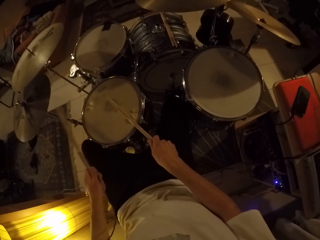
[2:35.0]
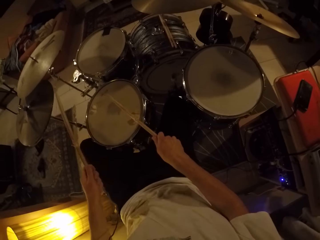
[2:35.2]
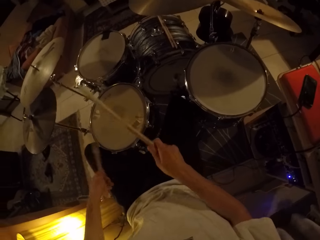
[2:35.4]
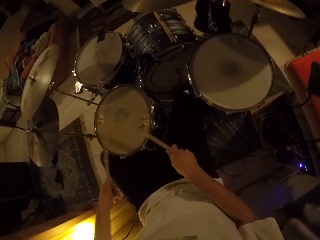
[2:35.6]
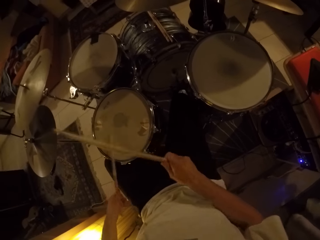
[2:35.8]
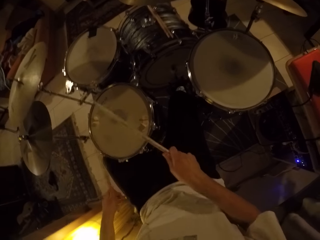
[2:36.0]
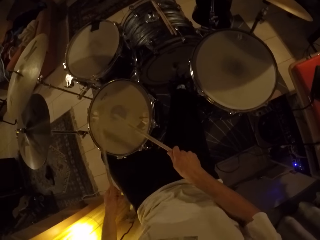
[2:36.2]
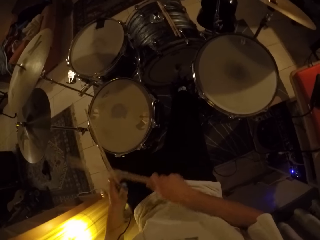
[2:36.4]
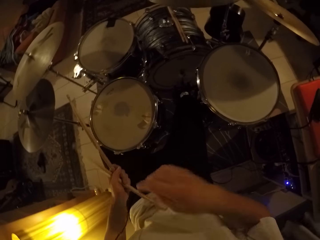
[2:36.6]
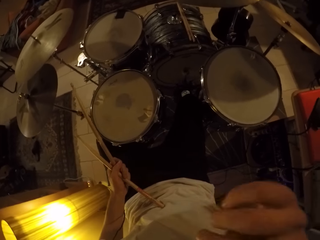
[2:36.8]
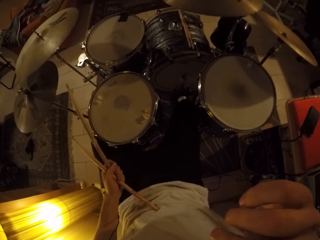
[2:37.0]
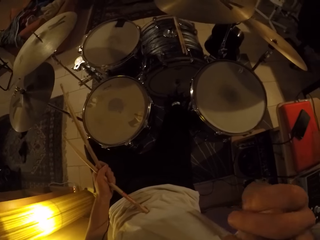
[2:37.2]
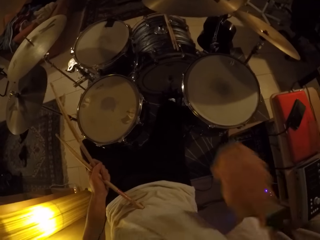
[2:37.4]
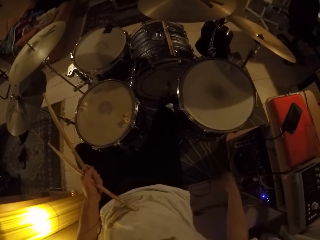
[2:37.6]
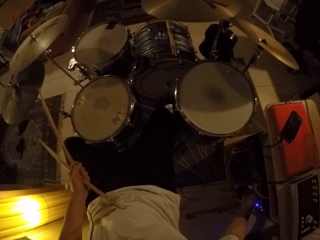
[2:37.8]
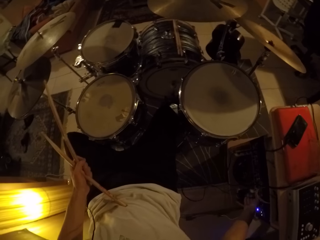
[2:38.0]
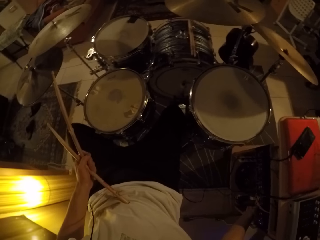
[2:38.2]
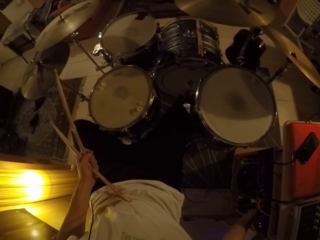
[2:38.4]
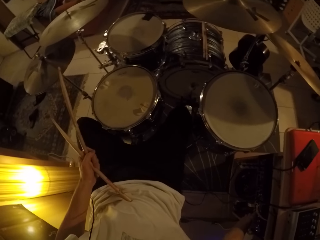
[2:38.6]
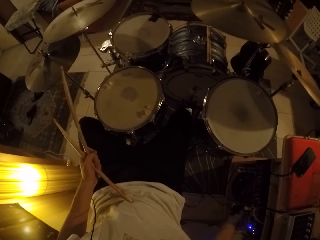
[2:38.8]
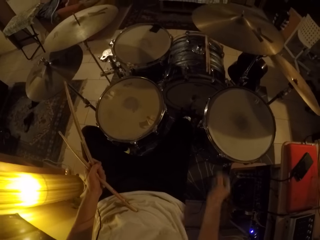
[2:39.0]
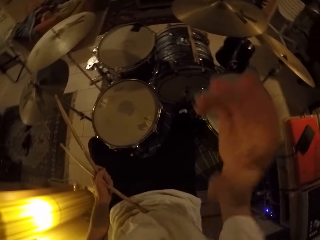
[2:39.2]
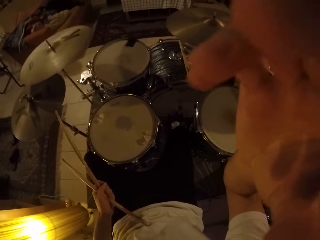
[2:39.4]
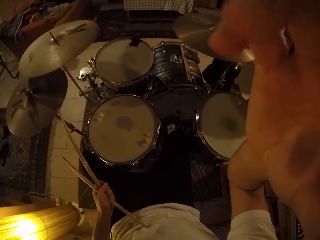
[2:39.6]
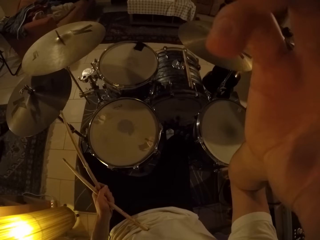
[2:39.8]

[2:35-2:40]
The camera wearer places the drumstick in his right hand in his left hand. He touches his face with his right hand. He operates the drum module with his right hand. He touches the music player. He adjusts the camera on his head with his right hand.
